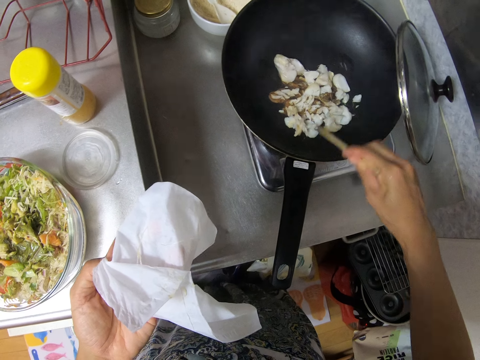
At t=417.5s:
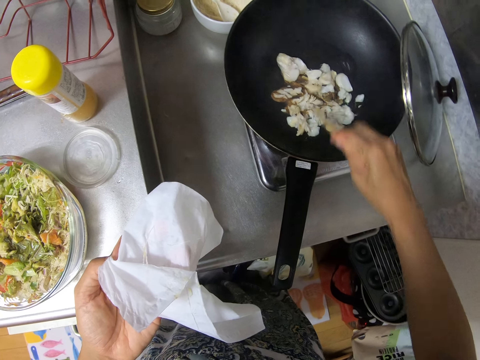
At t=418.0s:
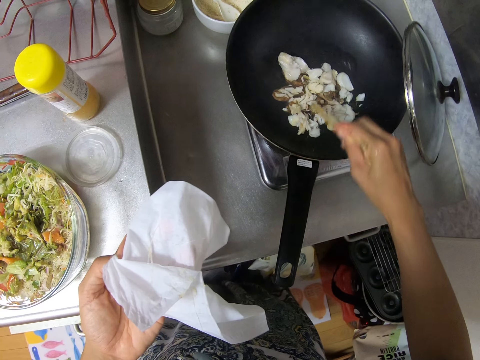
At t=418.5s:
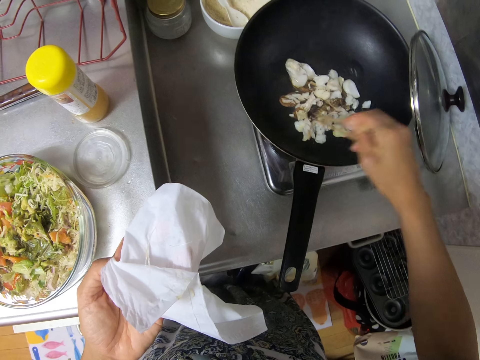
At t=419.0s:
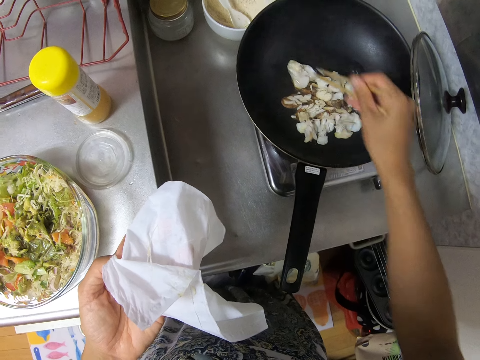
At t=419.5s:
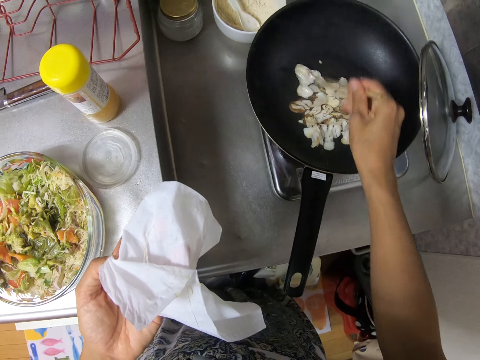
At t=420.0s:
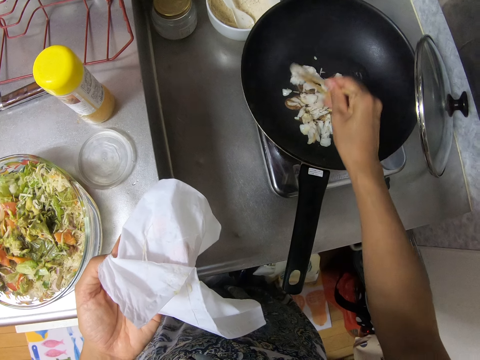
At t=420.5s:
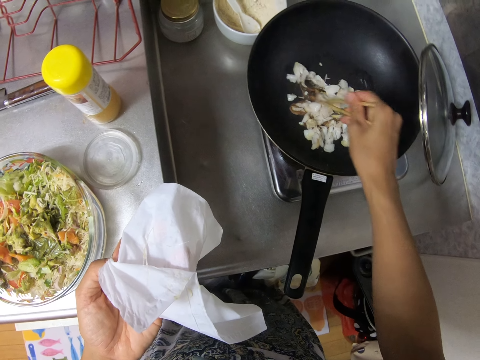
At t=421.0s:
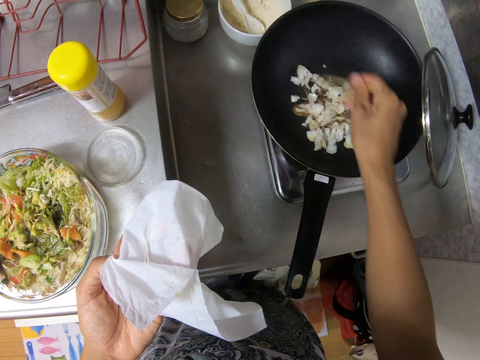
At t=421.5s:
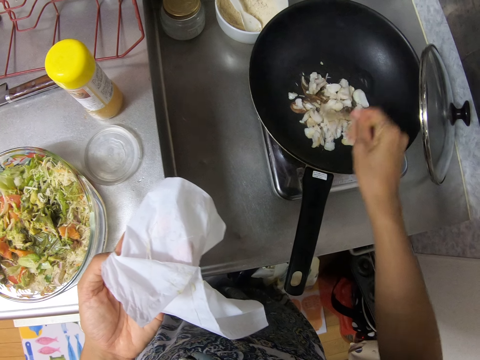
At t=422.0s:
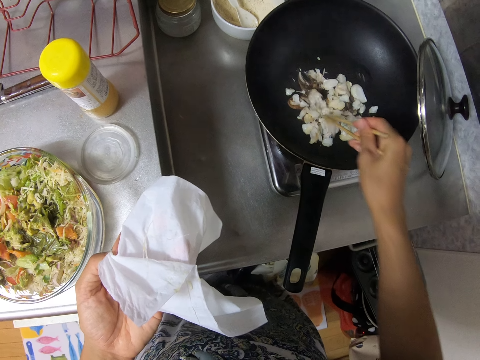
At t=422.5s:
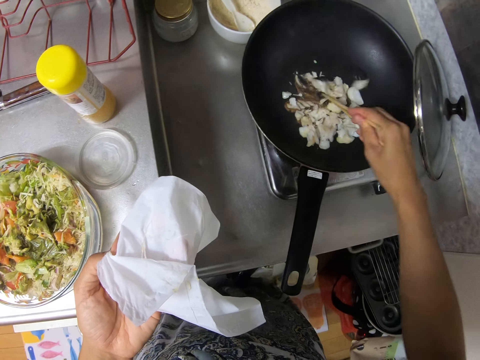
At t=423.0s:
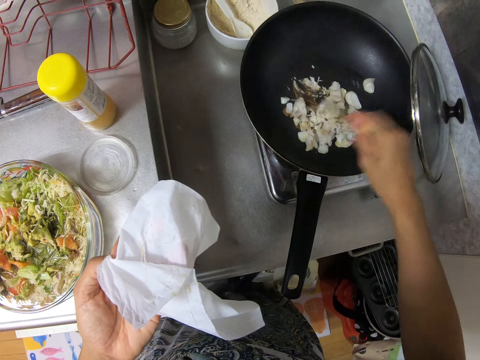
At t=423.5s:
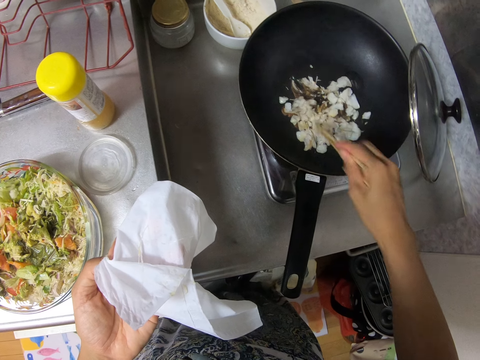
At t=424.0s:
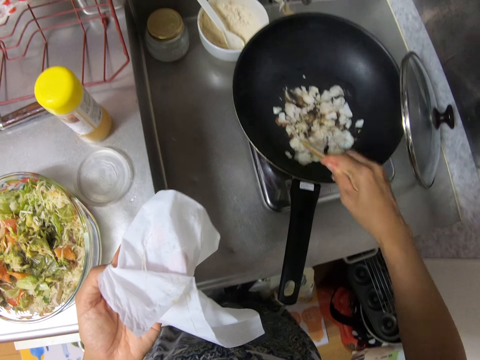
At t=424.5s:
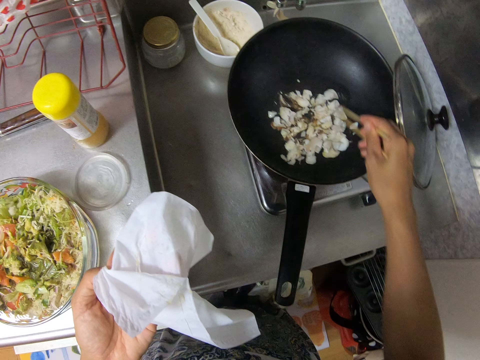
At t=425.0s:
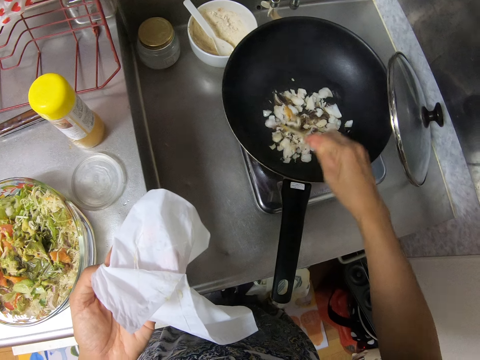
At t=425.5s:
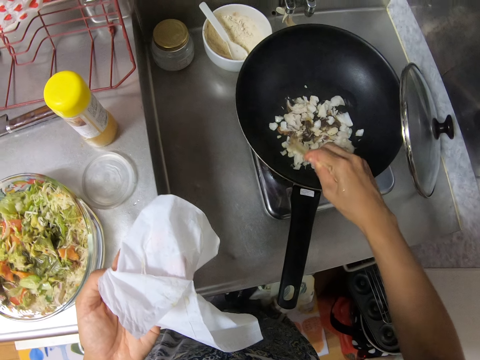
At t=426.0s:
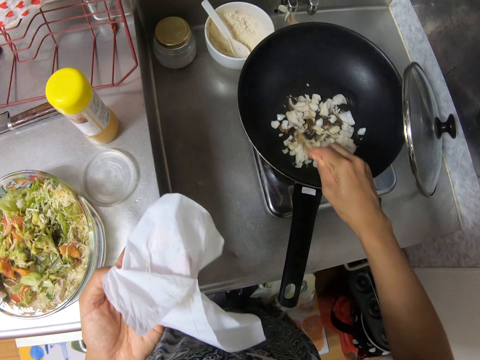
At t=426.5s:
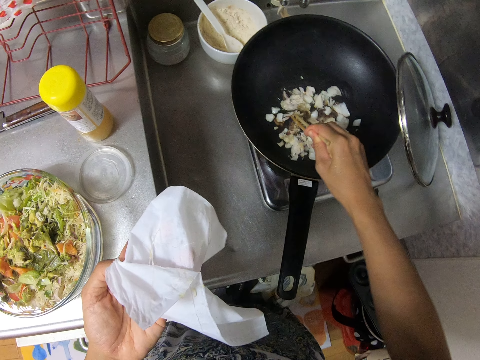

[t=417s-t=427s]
The camera wearer stirs the white cheese in the frying pan with the chopsticks in his right hand.

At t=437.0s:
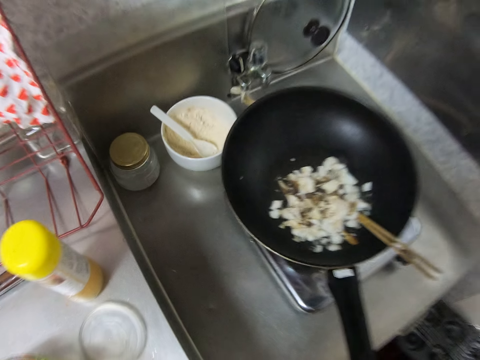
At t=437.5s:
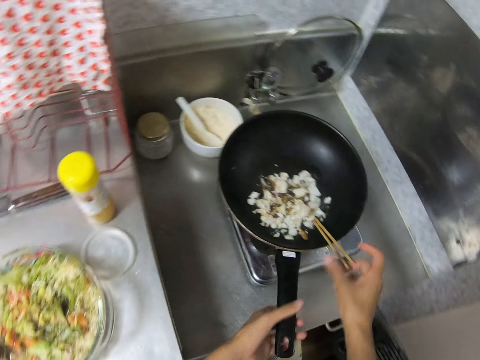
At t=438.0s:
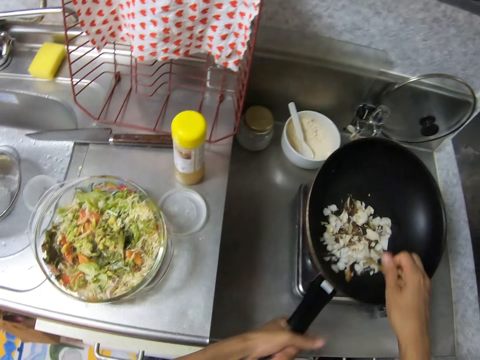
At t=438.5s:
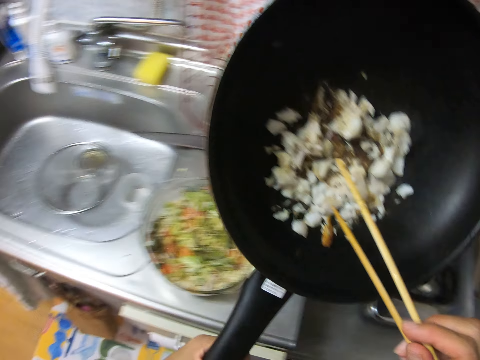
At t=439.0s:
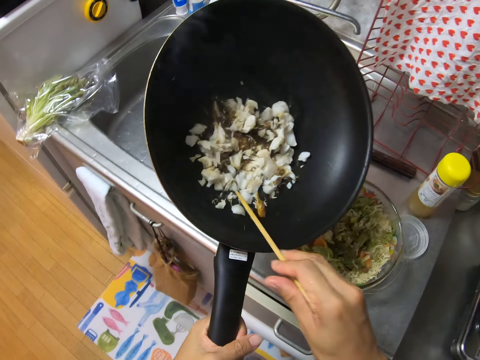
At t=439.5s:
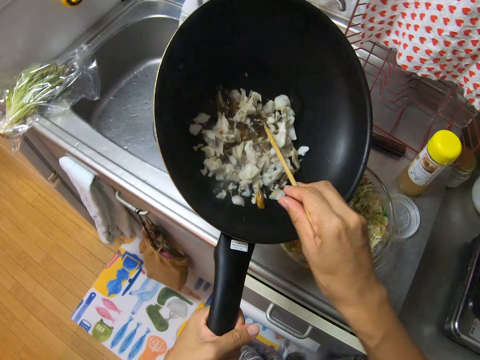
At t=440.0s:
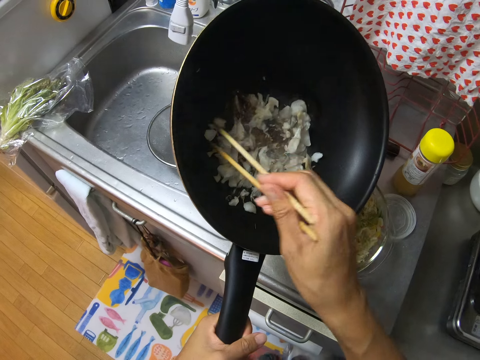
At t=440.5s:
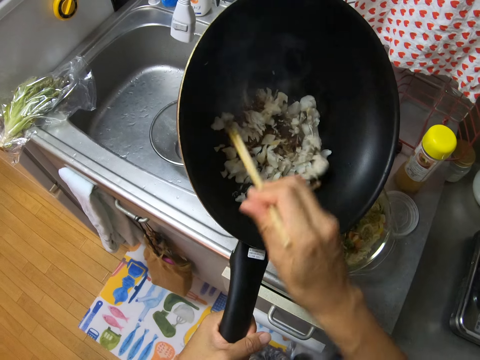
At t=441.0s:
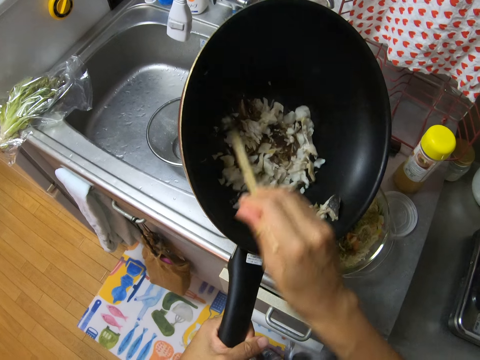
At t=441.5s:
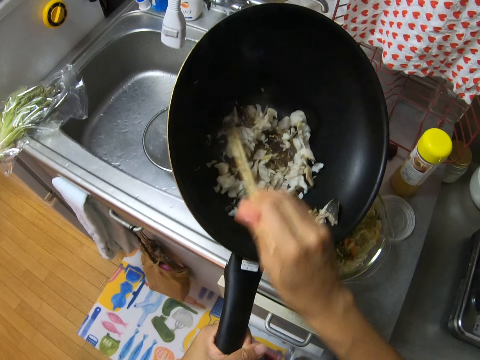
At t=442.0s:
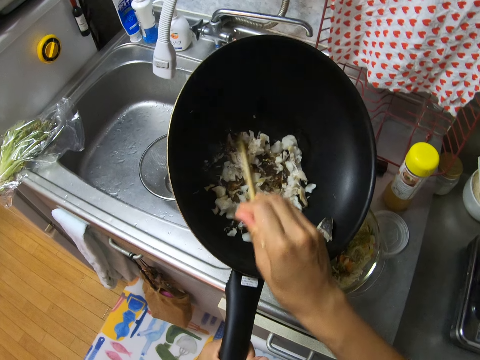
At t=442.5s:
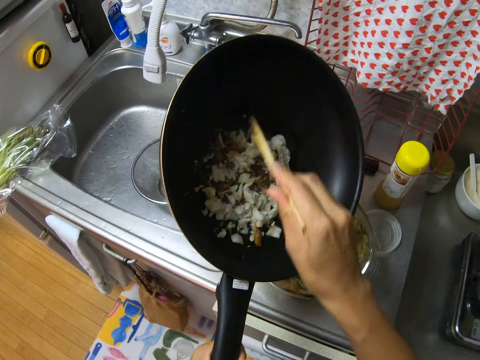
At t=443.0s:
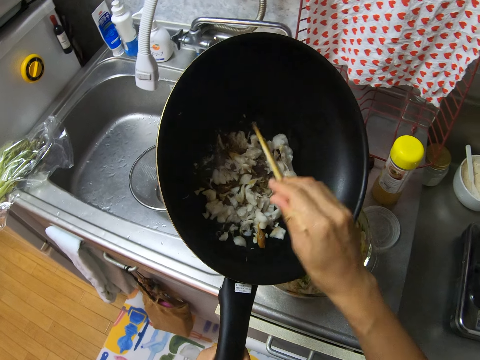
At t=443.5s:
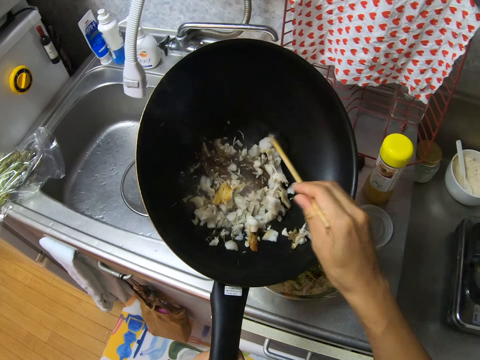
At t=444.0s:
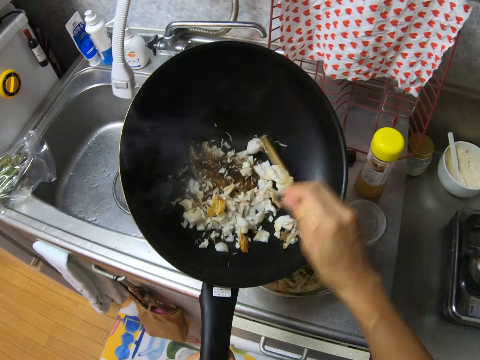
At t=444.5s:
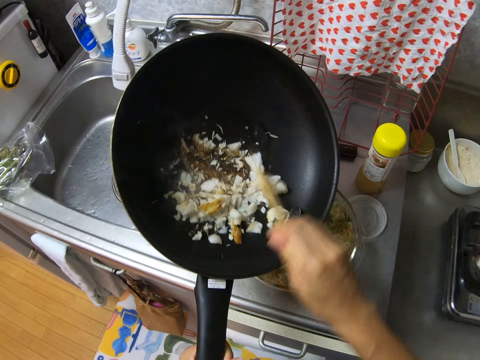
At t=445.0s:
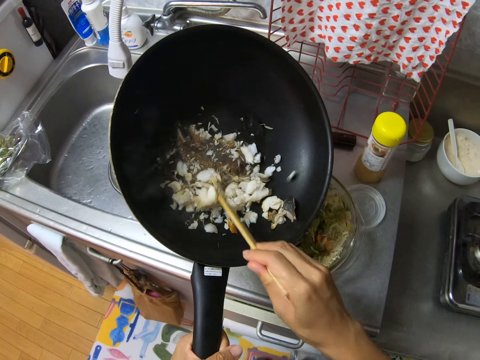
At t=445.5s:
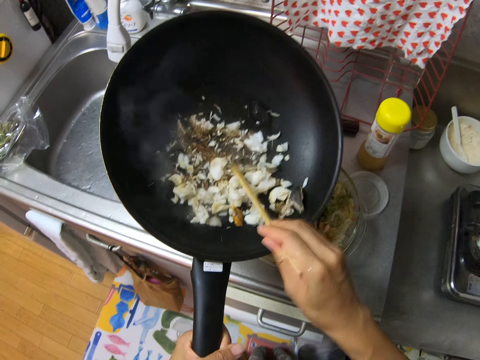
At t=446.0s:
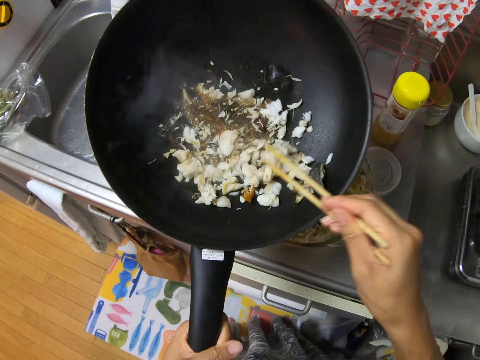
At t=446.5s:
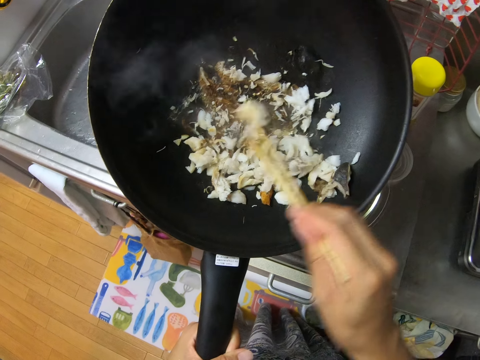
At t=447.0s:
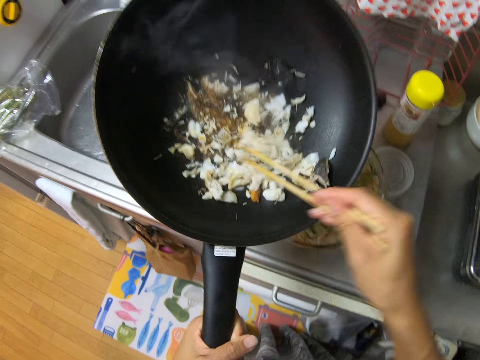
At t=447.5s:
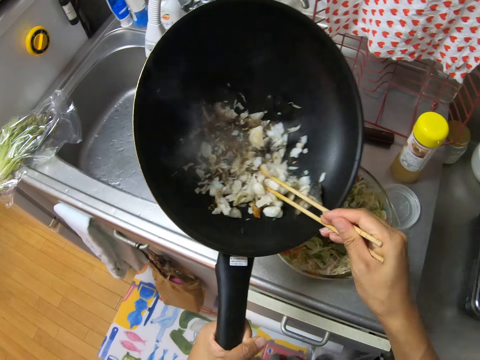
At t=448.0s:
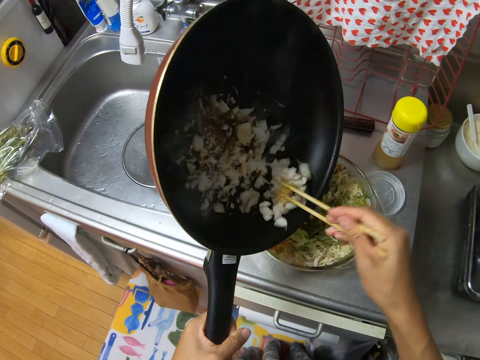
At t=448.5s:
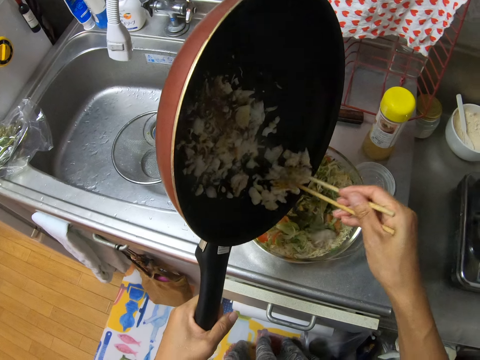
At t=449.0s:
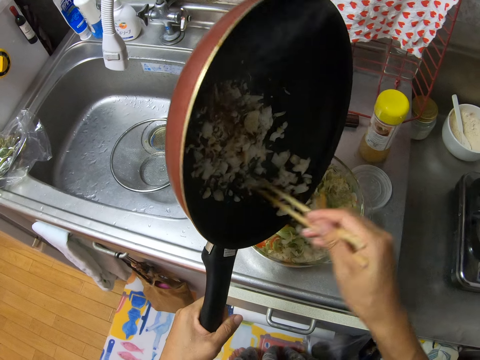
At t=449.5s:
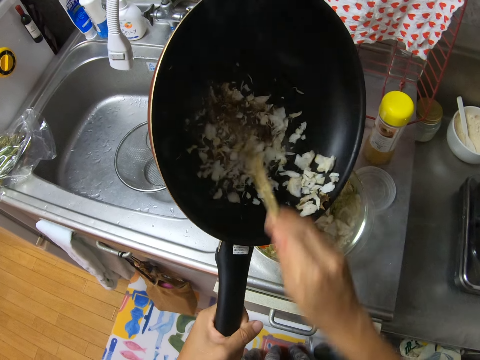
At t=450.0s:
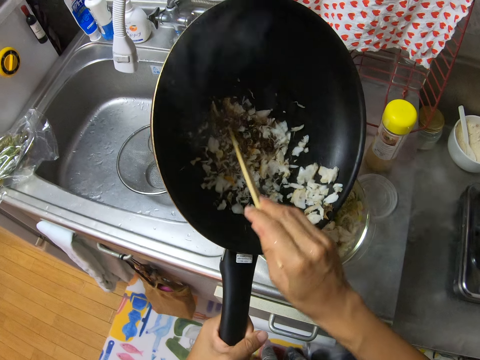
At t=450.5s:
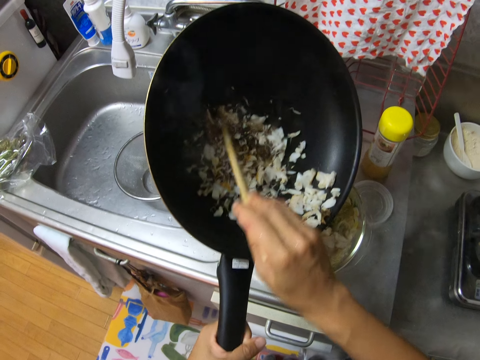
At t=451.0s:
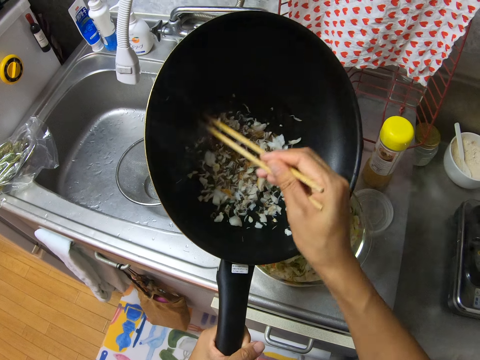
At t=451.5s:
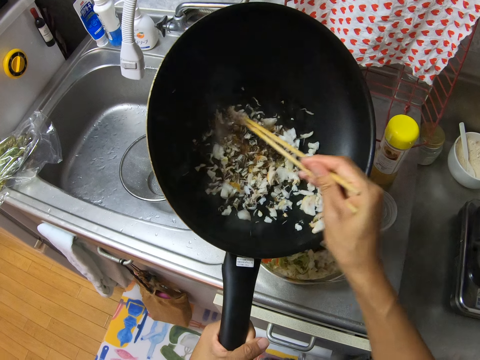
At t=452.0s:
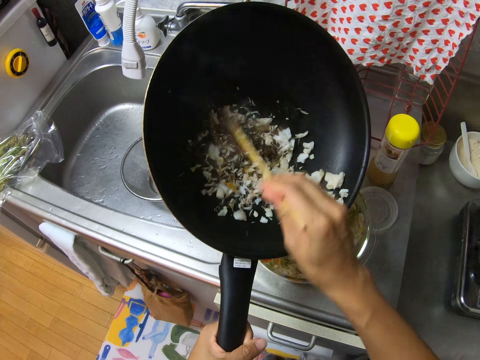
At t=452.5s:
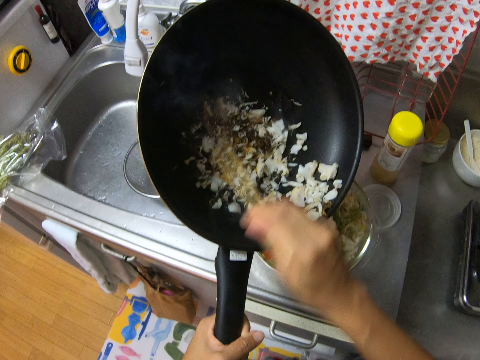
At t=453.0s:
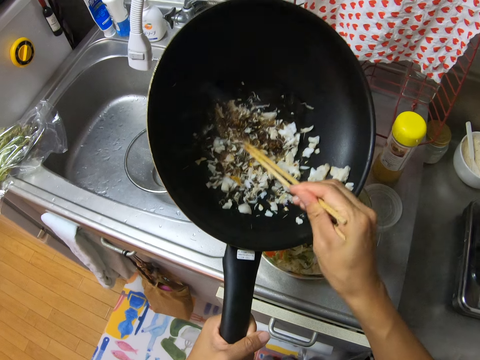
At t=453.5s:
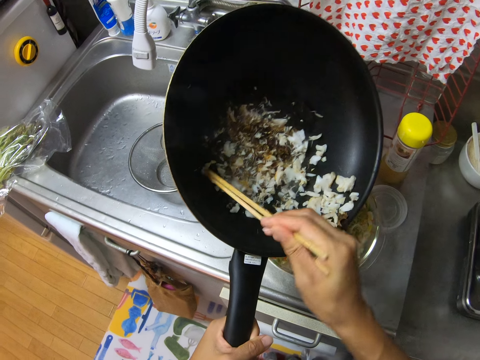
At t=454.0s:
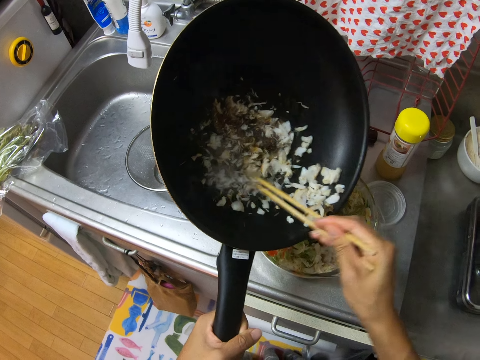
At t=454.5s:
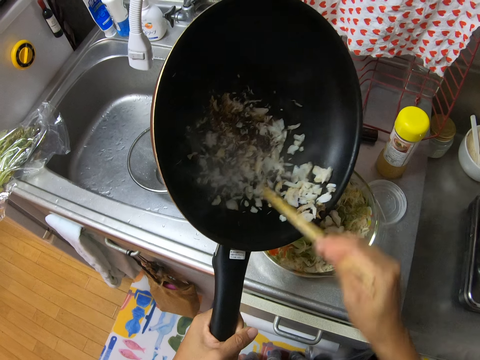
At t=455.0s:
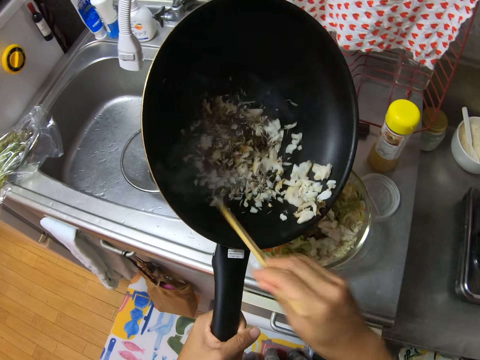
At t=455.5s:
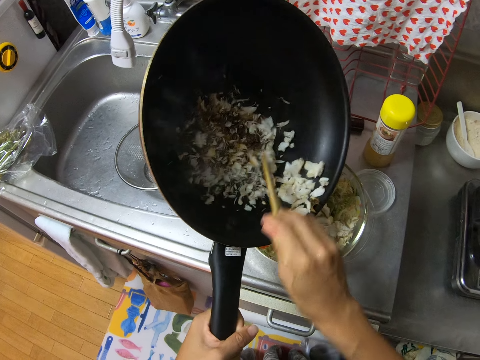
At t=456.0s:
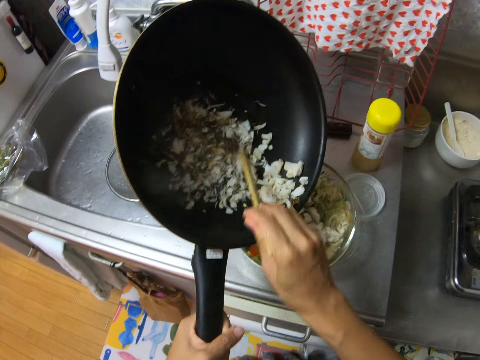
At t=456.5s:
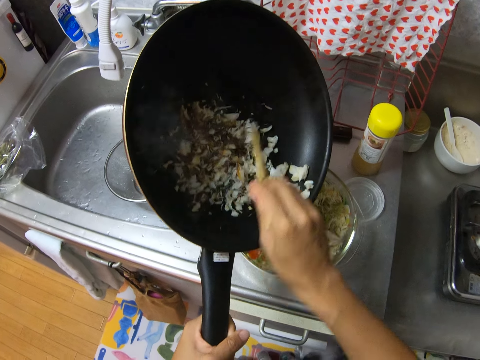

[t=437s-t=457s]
The camera wearer holds the chopsticks in the frying pan with his right hand. He holds the frying pan on the cooker with his left hand and carries the frying pan with his left hand. He picks up the frying pan and the chopsticks. He scrapes the white cheese in the frying pan with the chopsticks in his right hand. He turns the white cheese in the frying pan into the glass bowl with his left hand and the chopsticks in his right hand. He scrapes the white cheese in the frying pan with the chopsticks in his right hand.
